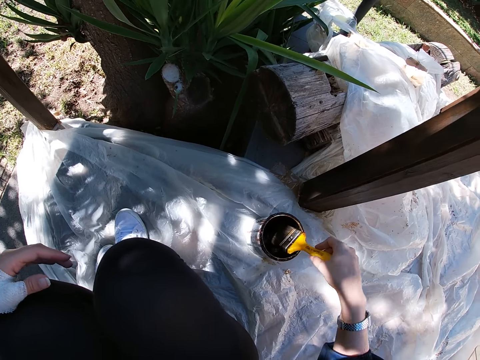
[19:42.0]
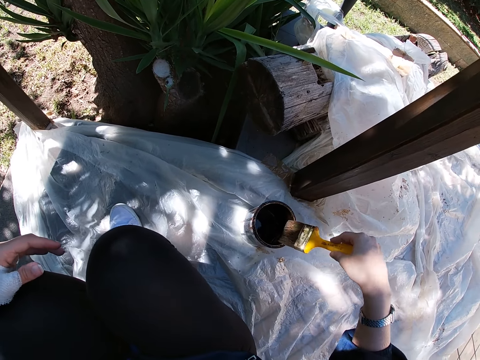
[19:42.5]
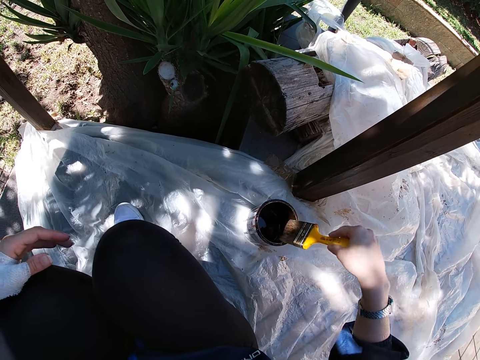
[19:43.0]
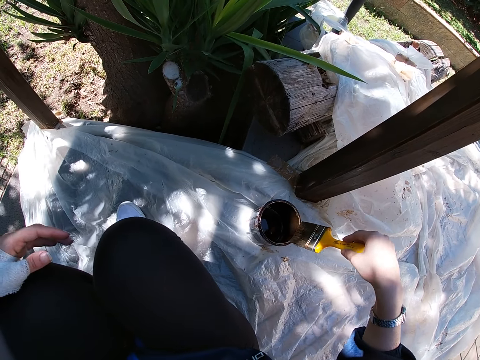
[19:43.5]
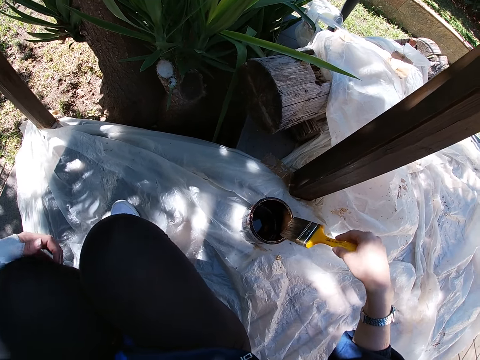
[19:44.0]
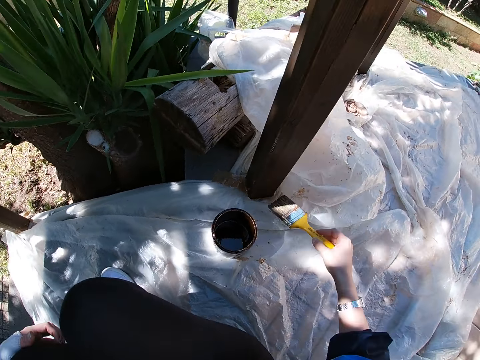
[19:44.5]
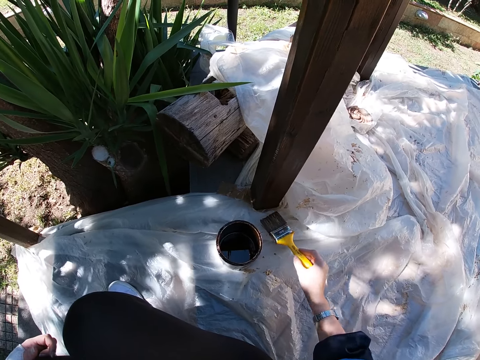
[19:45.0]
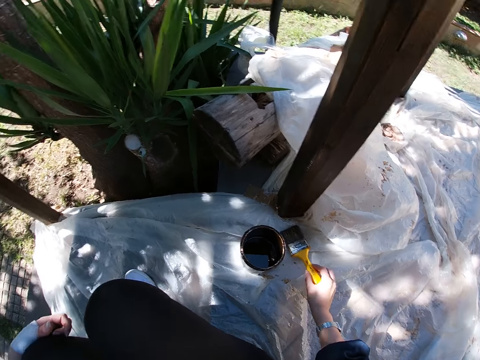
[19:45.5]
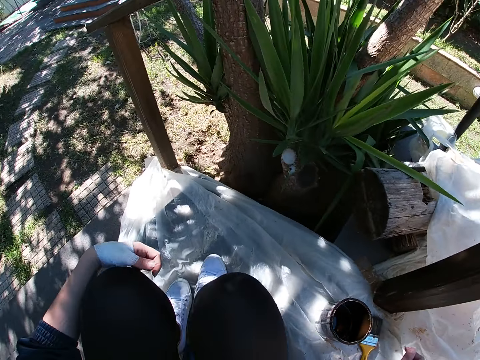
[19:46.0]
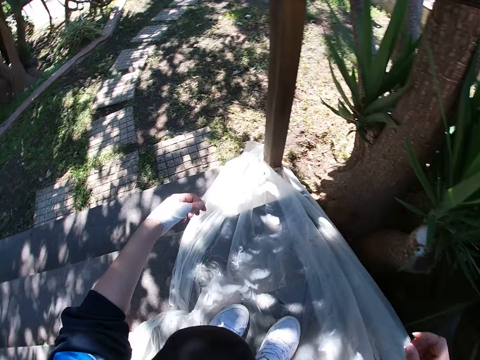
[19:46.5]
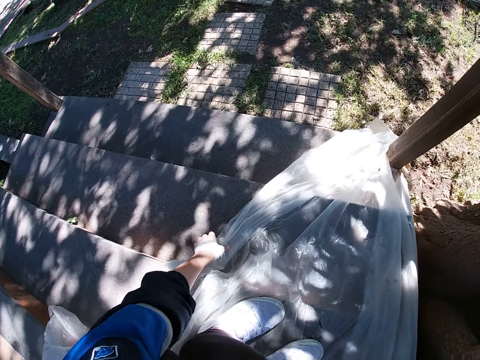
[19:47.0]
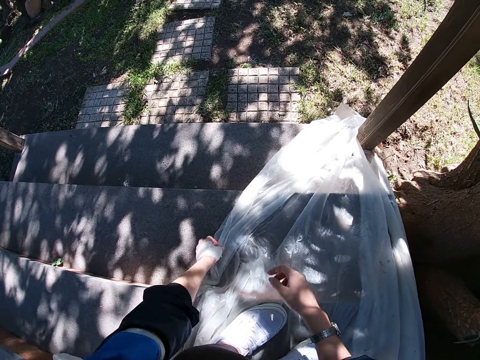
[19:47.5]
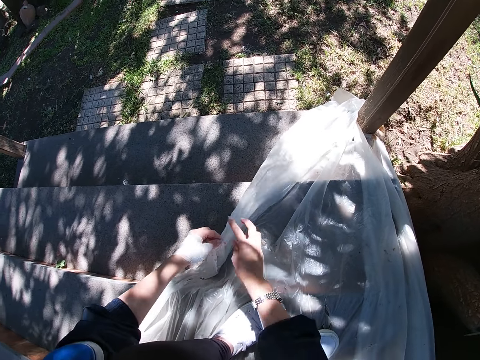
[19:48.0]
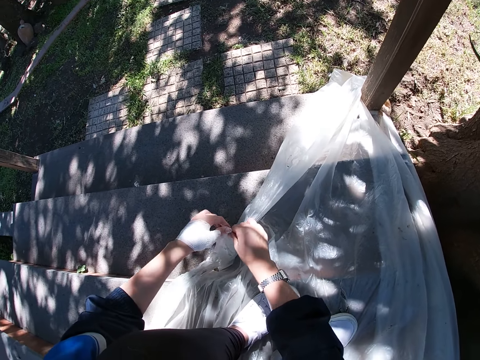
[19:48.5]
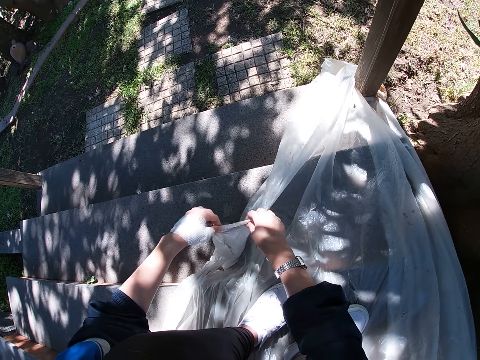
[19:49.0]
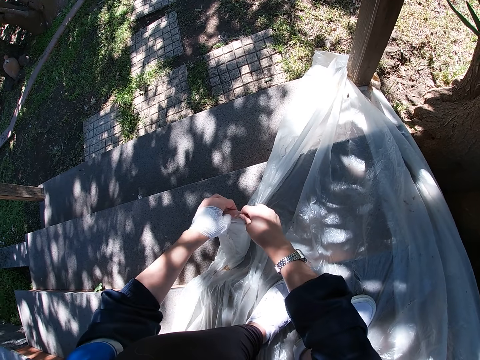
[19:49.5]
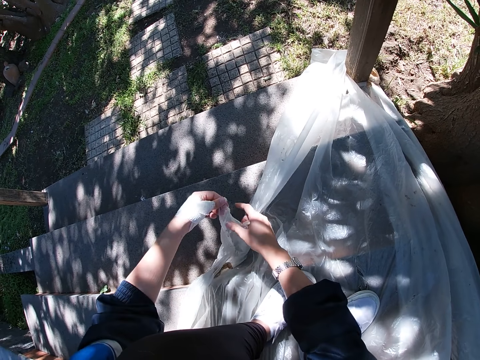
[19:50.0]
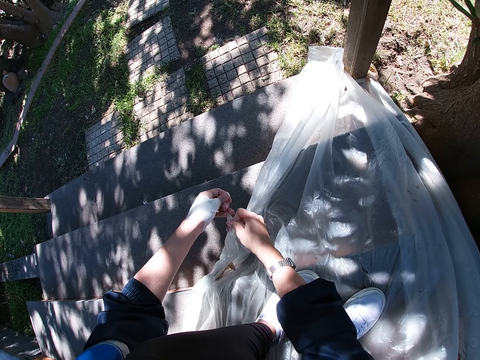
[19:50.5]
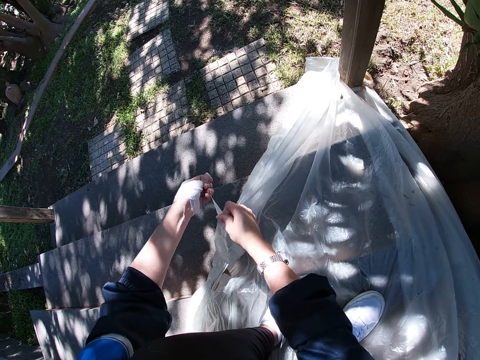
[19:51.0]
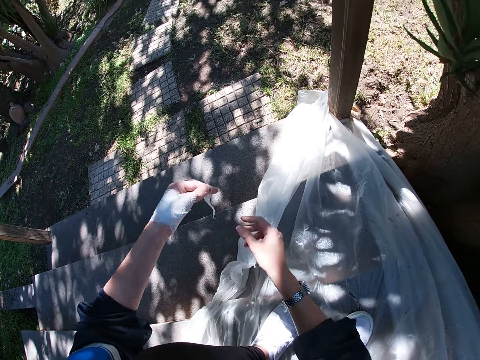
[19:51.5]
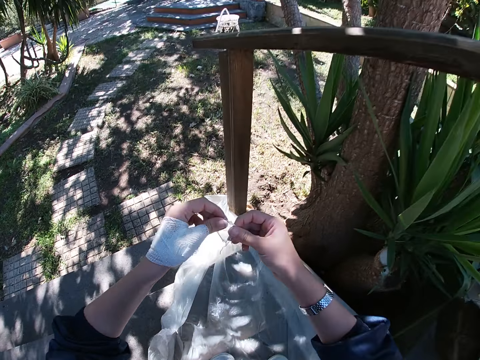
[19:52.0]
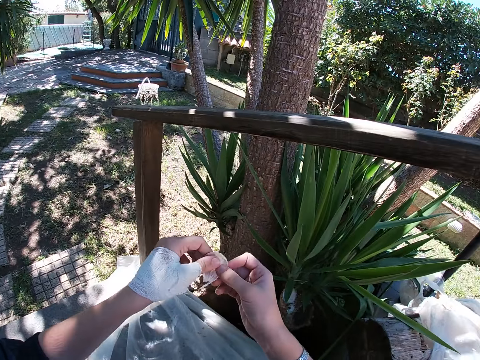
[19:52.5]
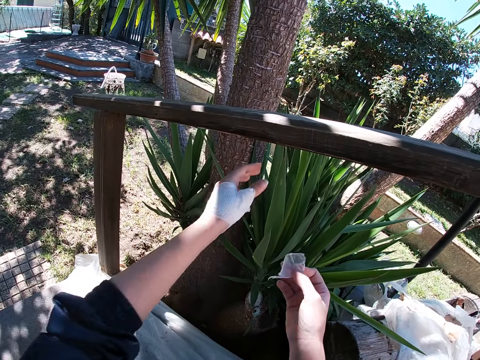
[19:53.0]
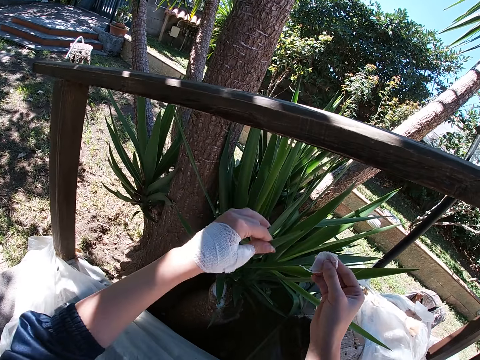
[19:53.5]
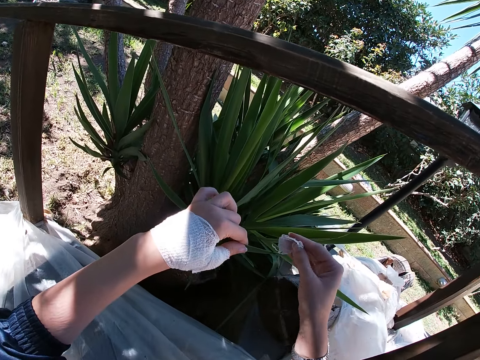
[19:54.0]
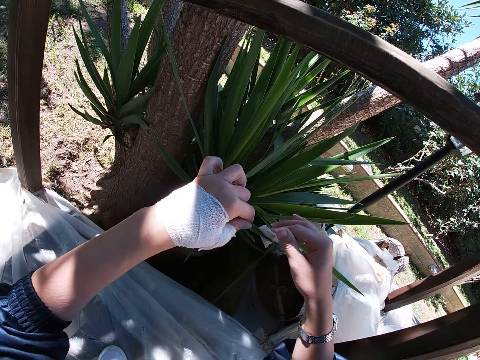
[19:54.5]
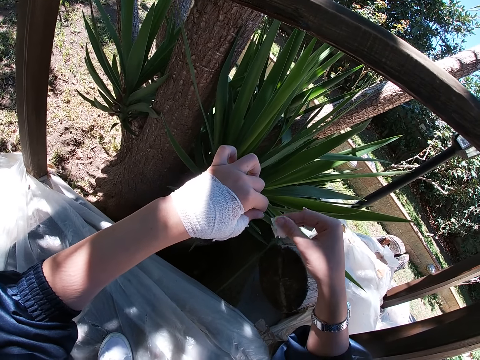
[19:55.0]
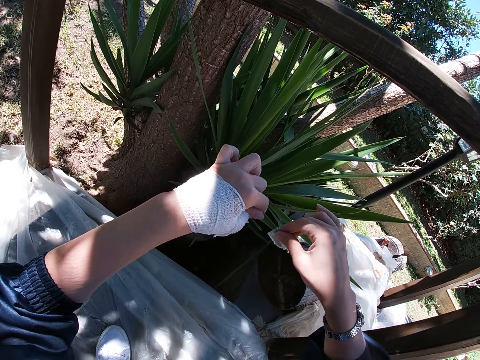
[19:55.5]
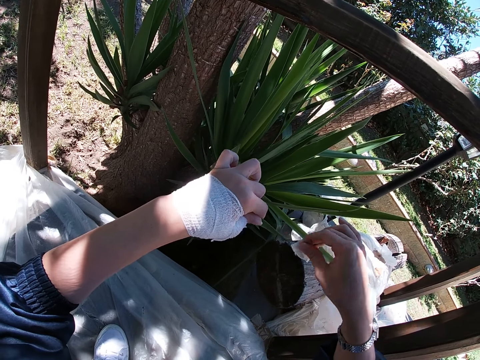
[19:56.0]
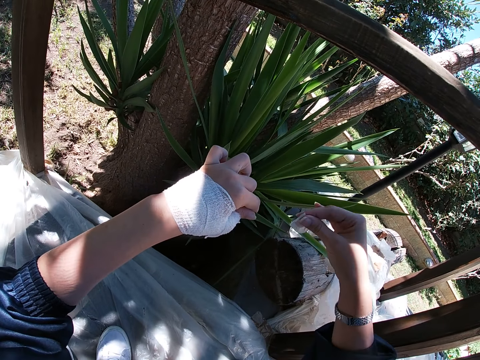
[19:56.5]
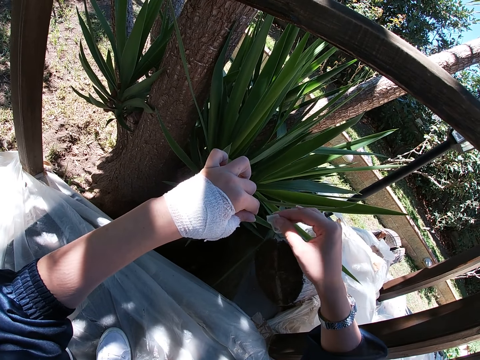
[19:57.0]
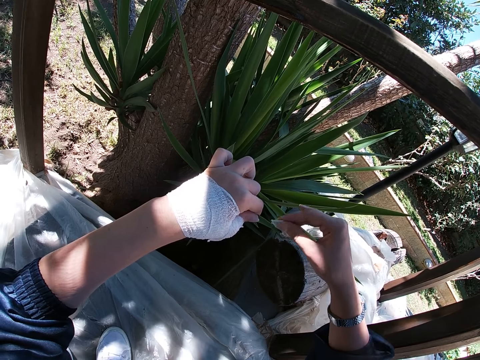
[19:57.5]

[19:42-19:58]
The camera wearer cleans the paint brush bristle on the edge of the paint container. She drains the paint from the brush to the paint container. She scratches her left knee with her left hand. She drops the paint brush in her right hand on a white polythene sheet or polythene paper. She turns around. She picks up an edge of the white polythene sheet with her left hand. She tears out a small part of the white polythene sheet with both hands. She turns around with the piece of polythene paper towards the flower. She holds out the branch of the house plant with her left hand and cleans the tip of the branch with the small piece of polythene sheet in her right hand.

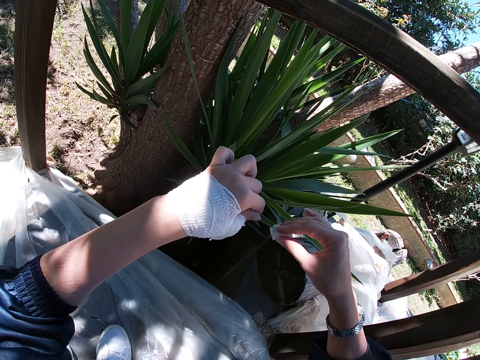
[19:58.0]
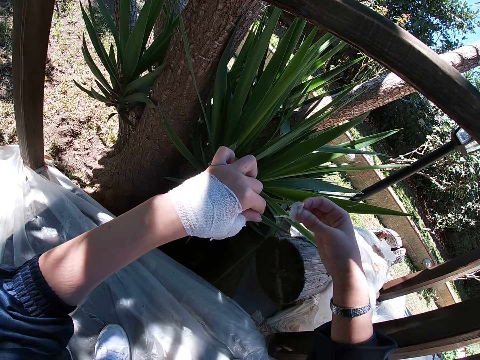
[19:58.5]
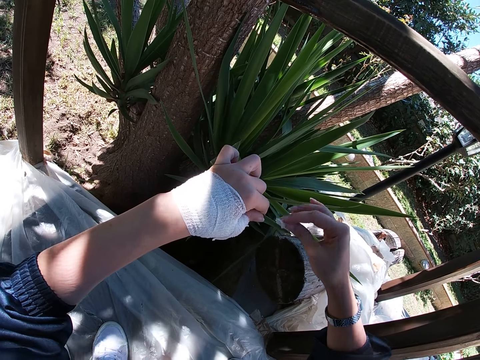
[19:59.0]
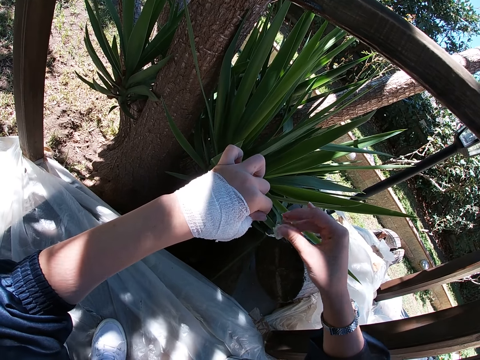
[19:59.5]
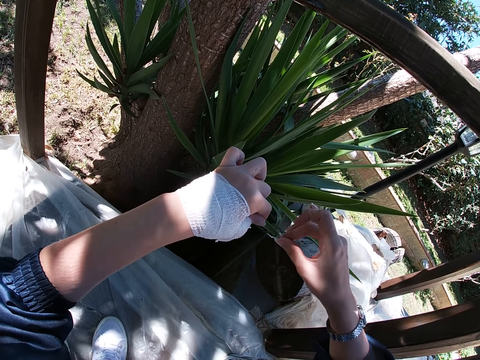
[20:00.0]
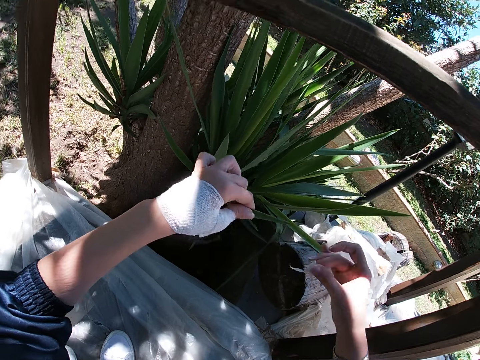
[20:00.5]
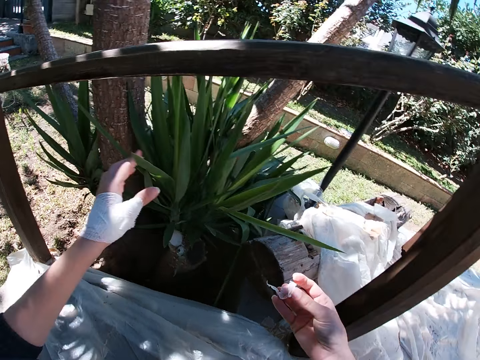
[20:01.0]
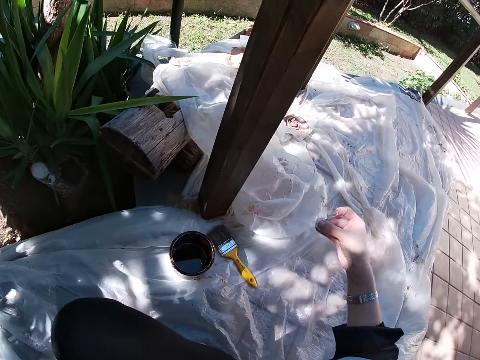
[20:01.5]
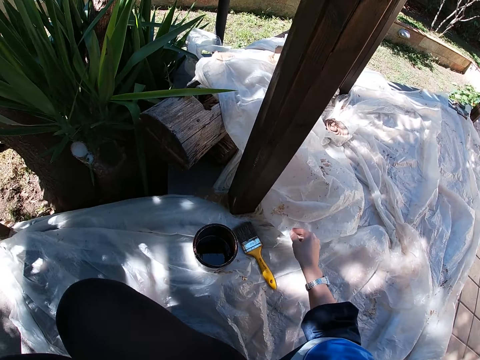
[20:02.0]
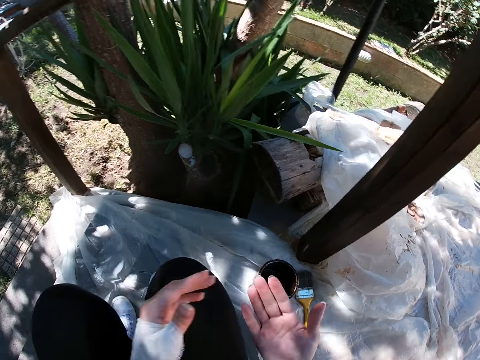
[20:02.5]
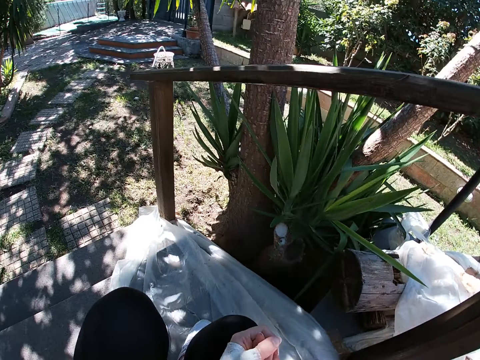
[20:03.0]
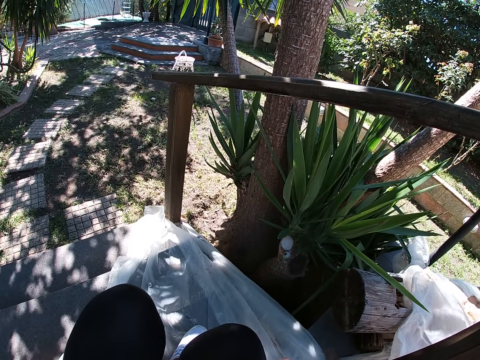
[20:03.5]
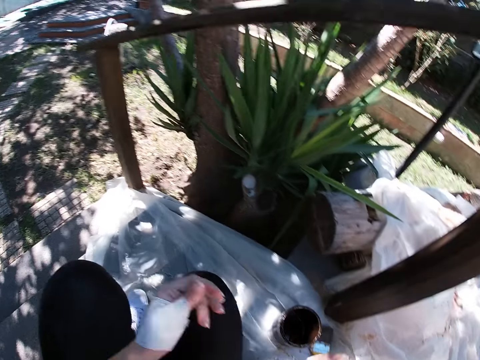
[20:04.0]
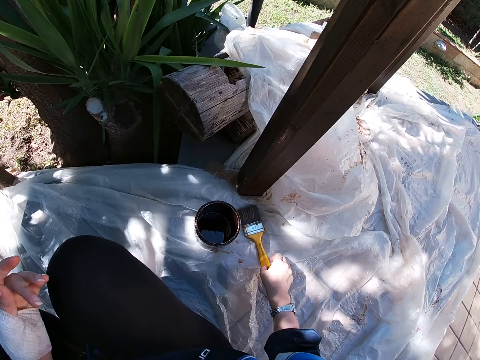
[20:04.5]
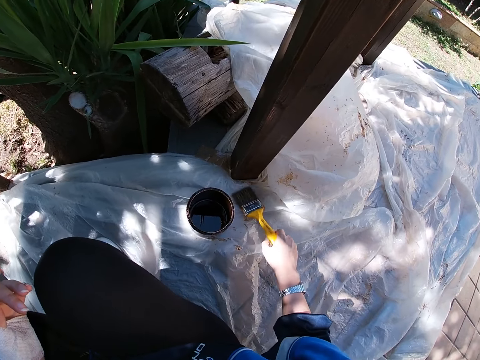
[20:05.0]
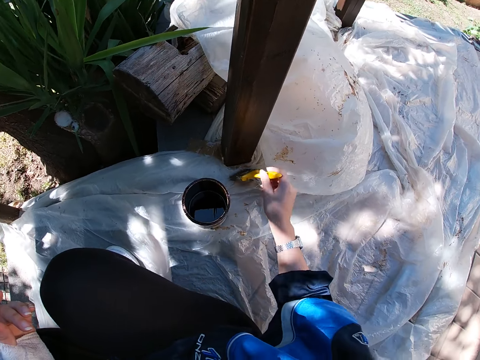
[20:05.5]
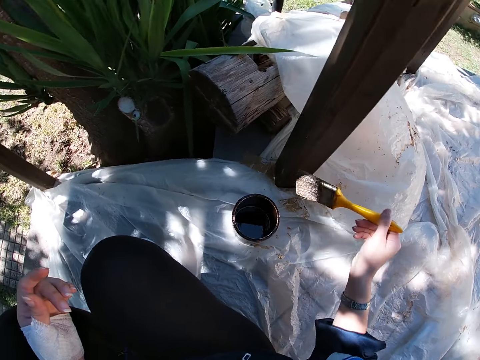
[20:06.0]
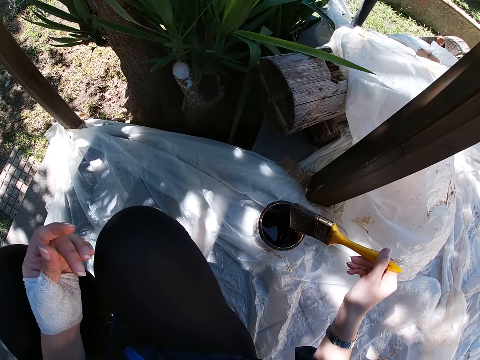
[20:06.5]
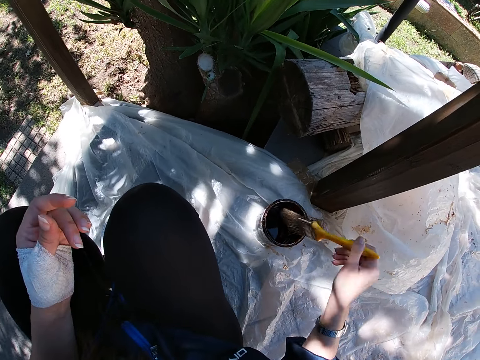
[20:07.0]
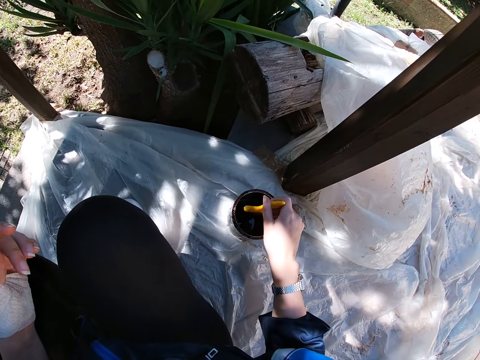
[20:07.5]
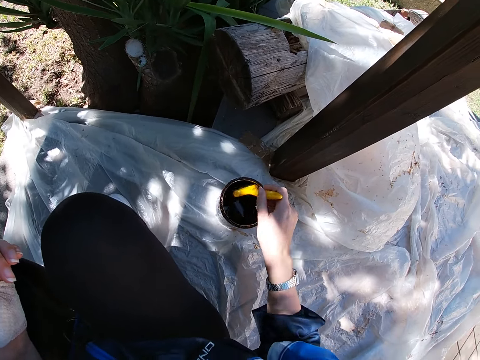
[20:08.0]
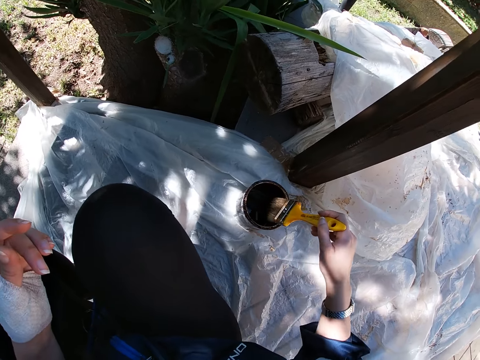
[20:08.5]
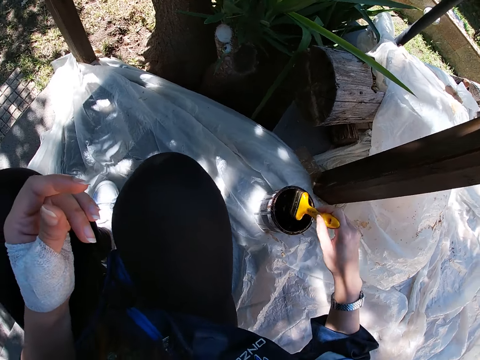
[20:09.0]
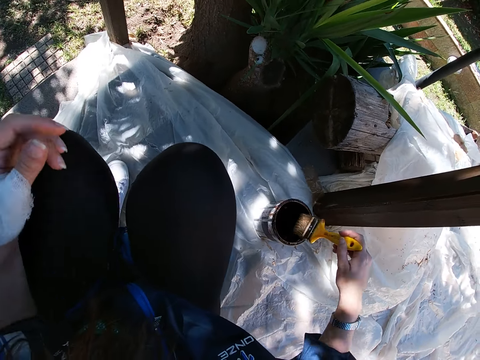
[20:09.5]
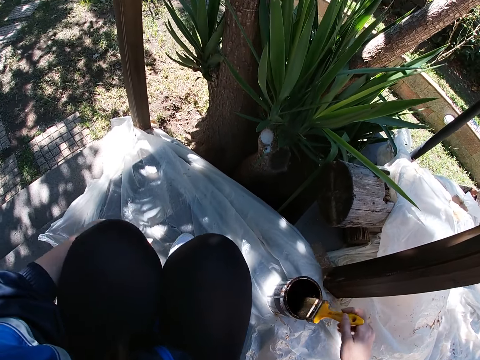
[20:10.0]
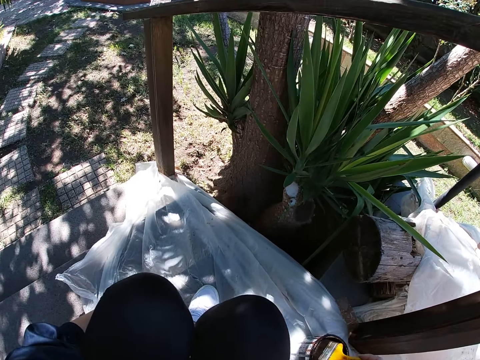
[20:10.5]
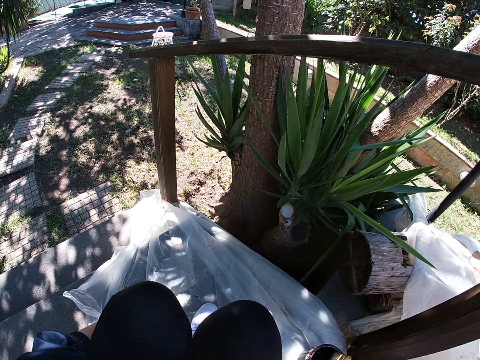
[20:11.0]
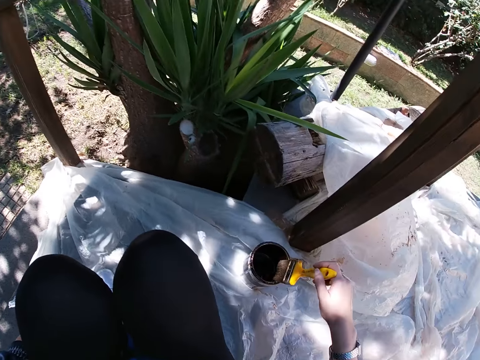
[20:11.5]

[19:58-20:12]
The camera wearer releases the branch in her left hand. She throws the small piece of polythene sheet in her right hand on the white polythene sheet. She rubs her fingers with her left hand. She picks up the paint brush on the white polythene sheet with her right hand. She dips the paint brush in her right hand into the paint container. She cleans the paint brush bristle on the edge of the paint container and moves her left hand on her left leg. She drains the excess paint from the brush to the paint container.
